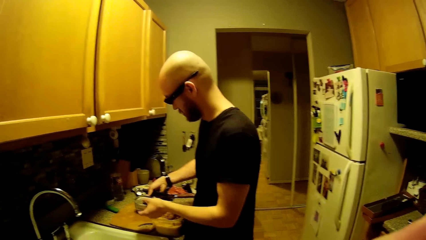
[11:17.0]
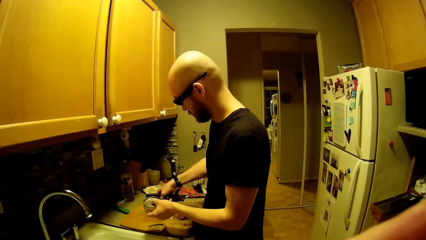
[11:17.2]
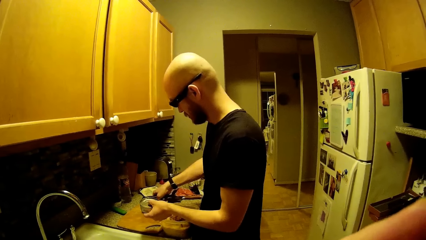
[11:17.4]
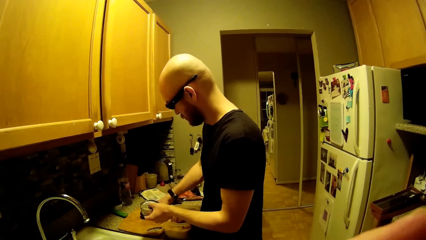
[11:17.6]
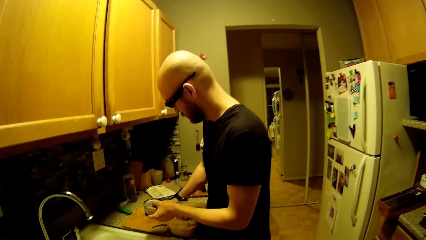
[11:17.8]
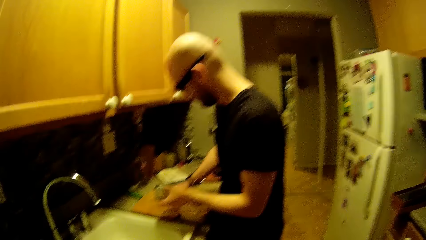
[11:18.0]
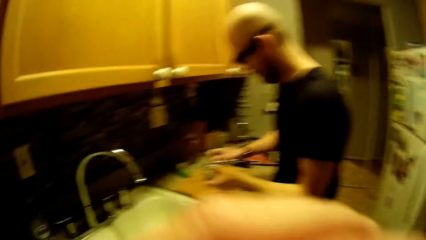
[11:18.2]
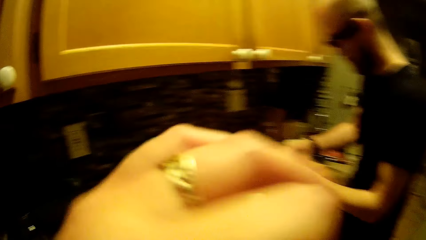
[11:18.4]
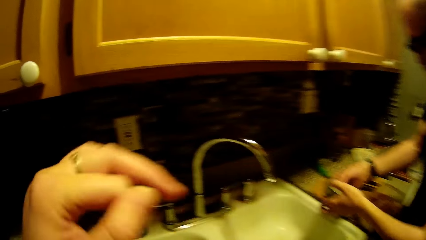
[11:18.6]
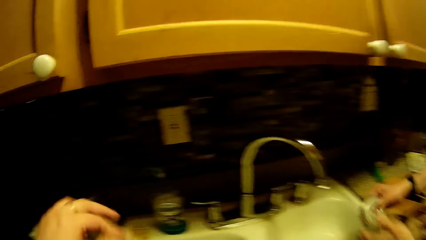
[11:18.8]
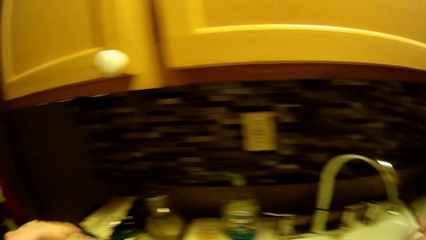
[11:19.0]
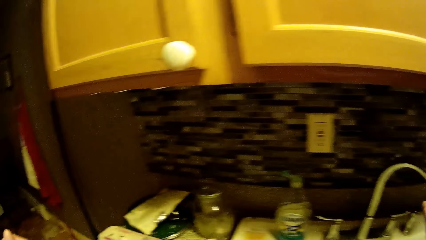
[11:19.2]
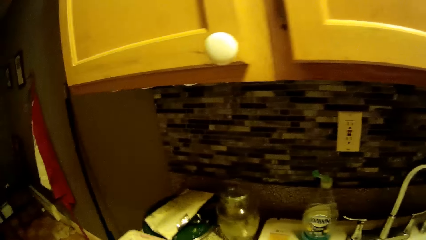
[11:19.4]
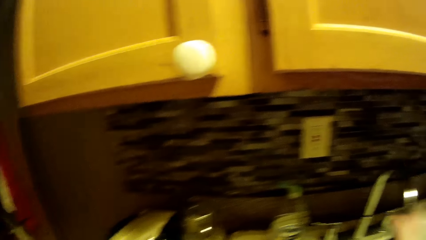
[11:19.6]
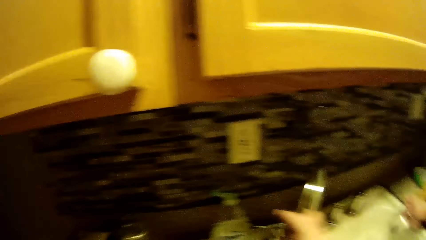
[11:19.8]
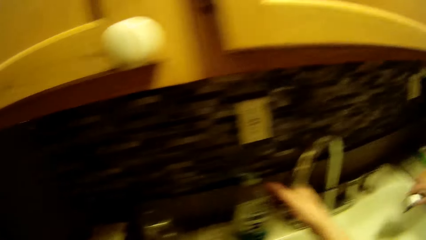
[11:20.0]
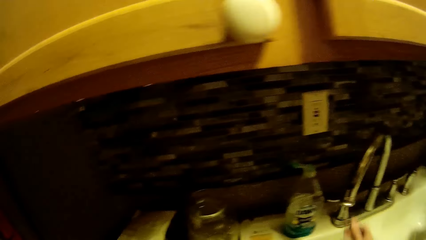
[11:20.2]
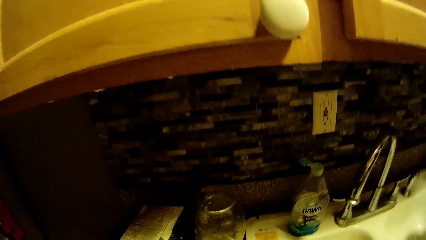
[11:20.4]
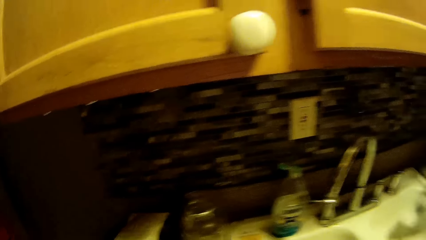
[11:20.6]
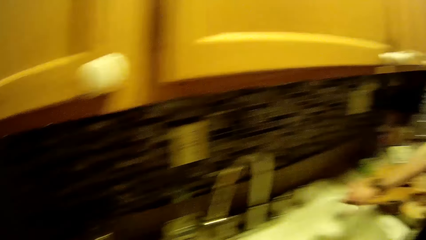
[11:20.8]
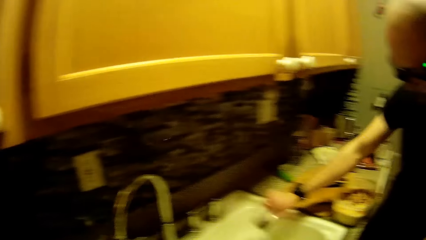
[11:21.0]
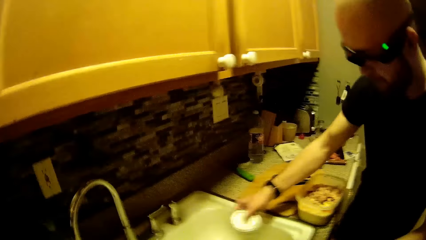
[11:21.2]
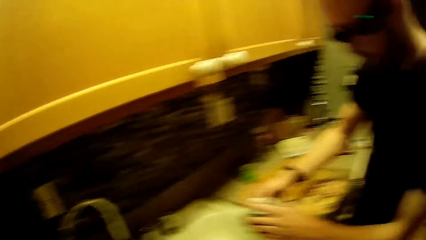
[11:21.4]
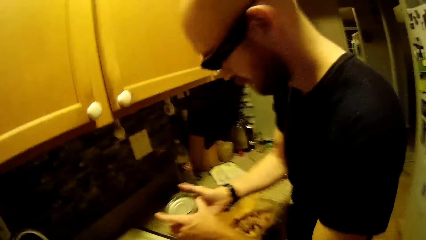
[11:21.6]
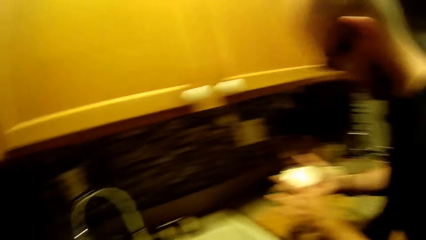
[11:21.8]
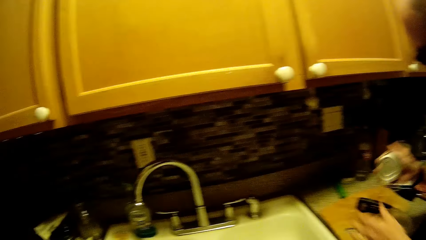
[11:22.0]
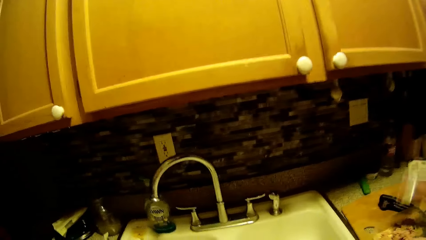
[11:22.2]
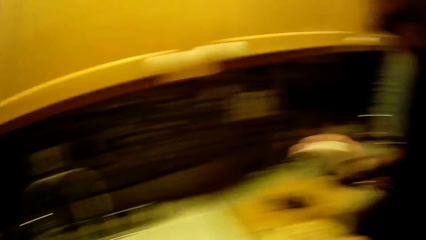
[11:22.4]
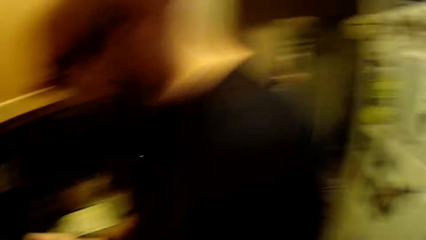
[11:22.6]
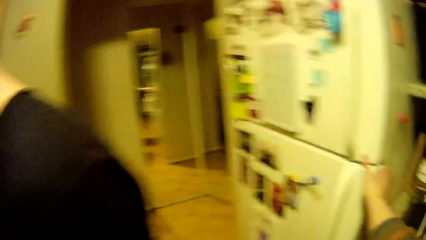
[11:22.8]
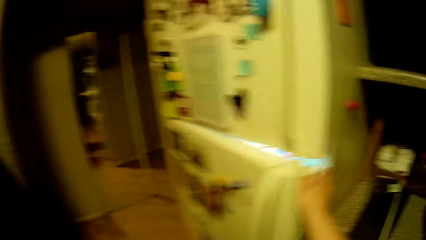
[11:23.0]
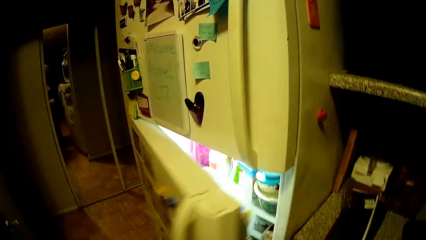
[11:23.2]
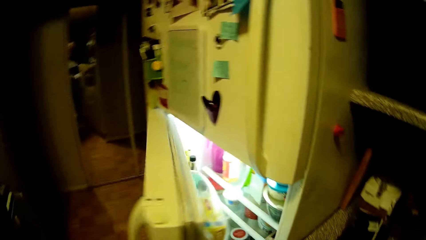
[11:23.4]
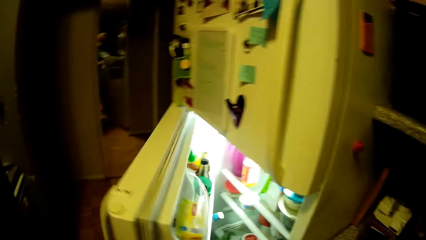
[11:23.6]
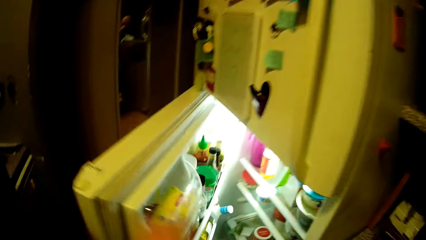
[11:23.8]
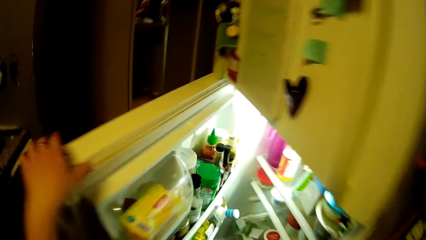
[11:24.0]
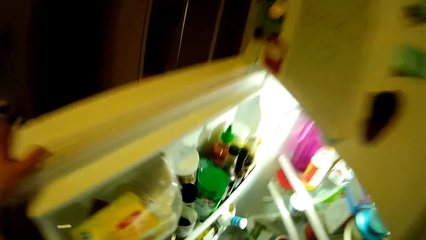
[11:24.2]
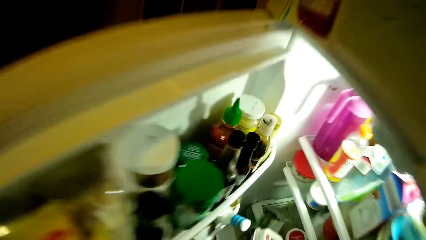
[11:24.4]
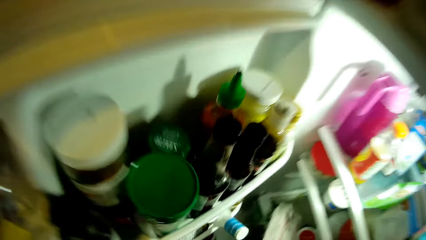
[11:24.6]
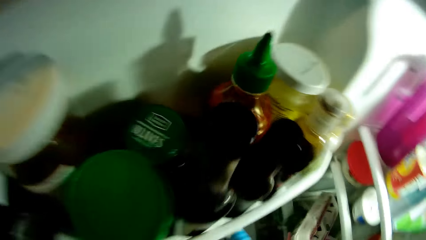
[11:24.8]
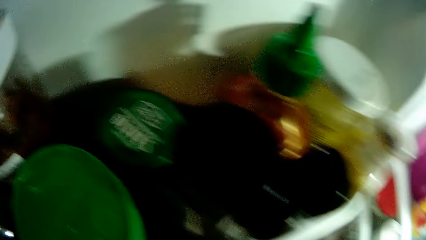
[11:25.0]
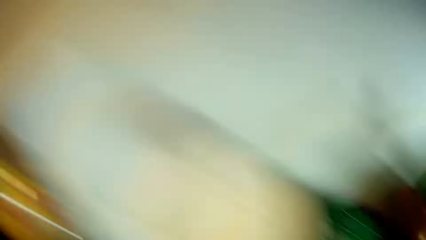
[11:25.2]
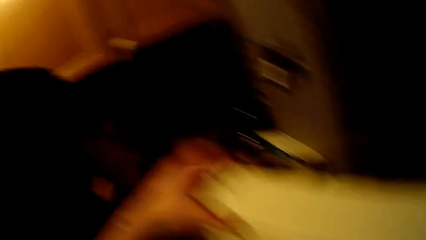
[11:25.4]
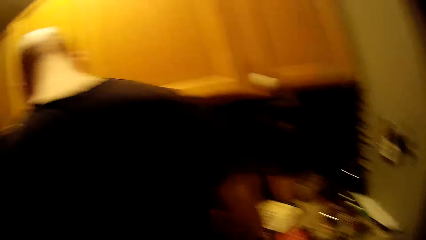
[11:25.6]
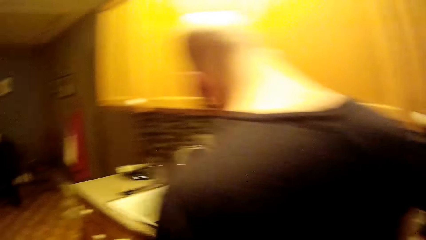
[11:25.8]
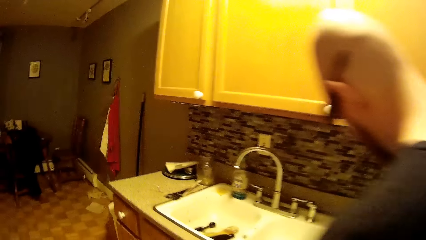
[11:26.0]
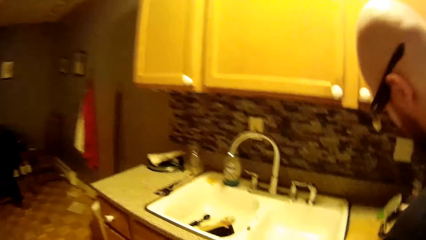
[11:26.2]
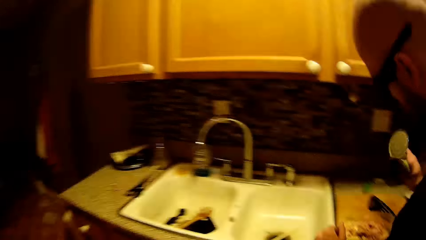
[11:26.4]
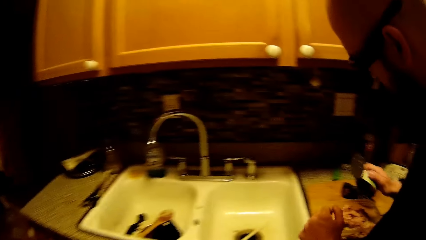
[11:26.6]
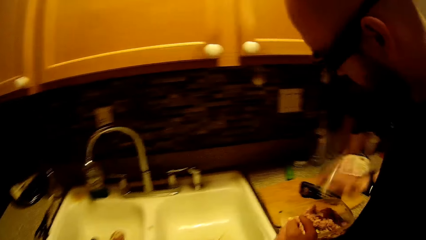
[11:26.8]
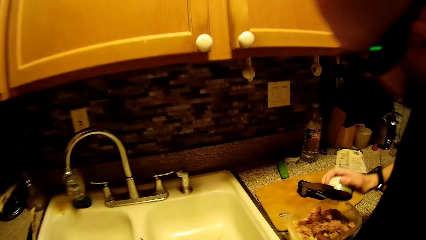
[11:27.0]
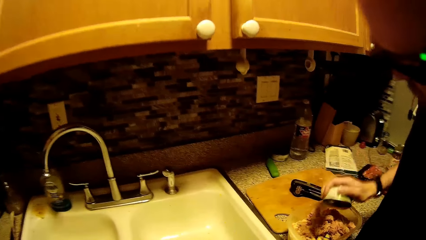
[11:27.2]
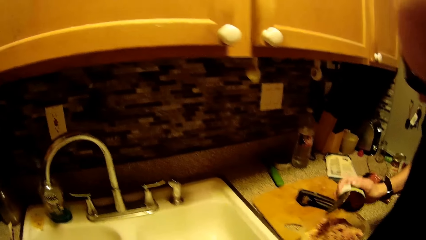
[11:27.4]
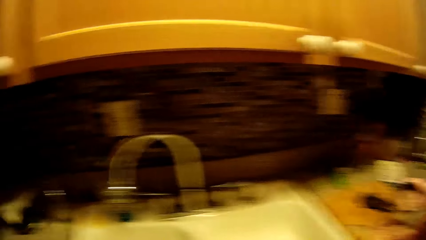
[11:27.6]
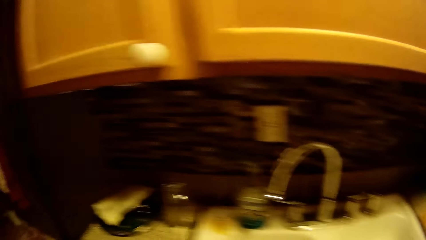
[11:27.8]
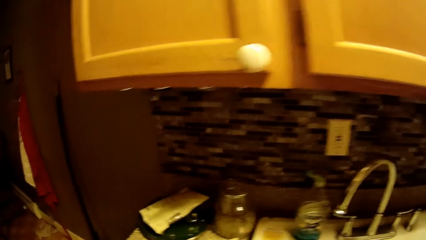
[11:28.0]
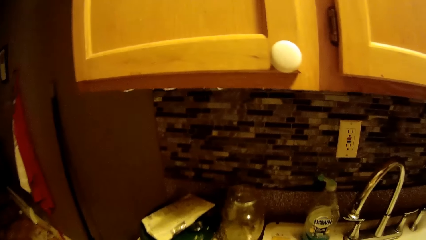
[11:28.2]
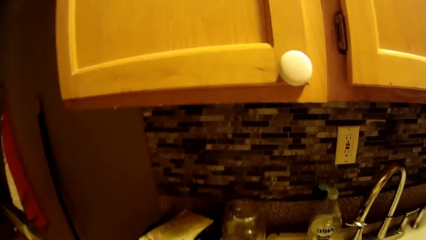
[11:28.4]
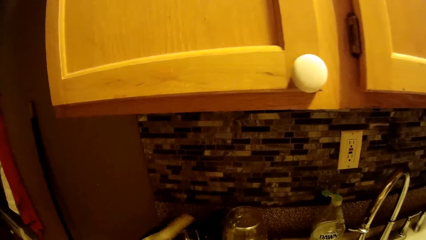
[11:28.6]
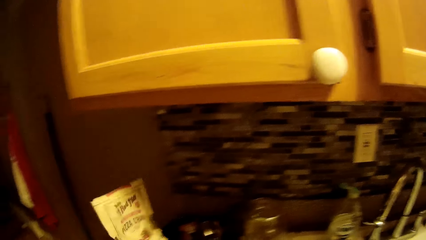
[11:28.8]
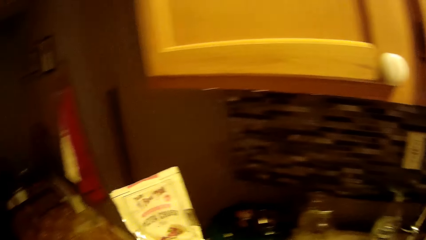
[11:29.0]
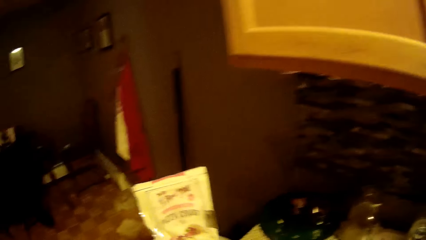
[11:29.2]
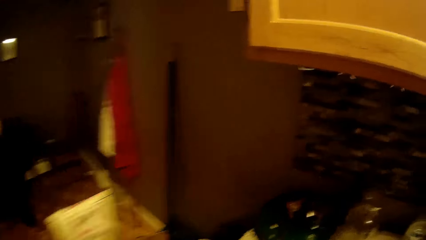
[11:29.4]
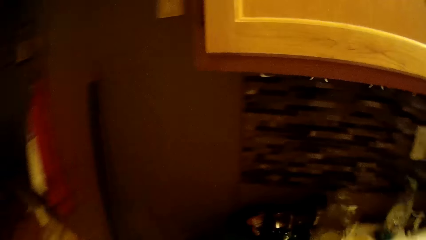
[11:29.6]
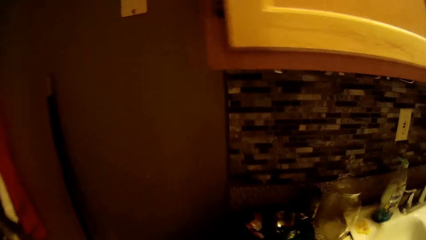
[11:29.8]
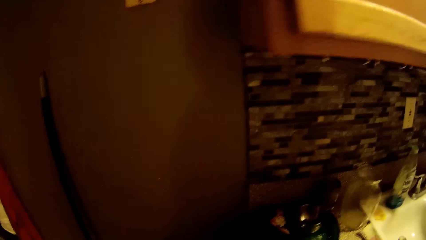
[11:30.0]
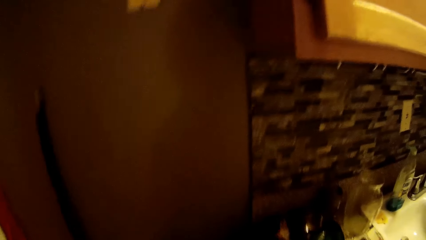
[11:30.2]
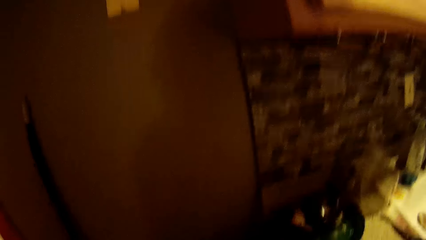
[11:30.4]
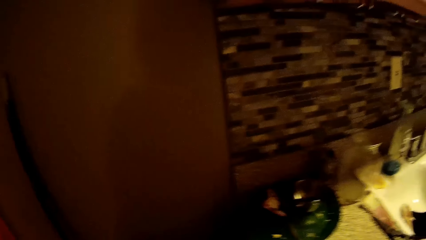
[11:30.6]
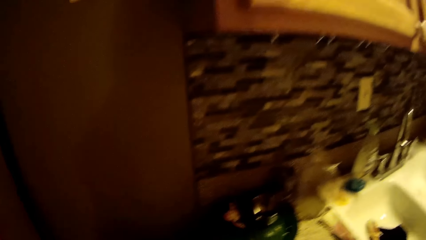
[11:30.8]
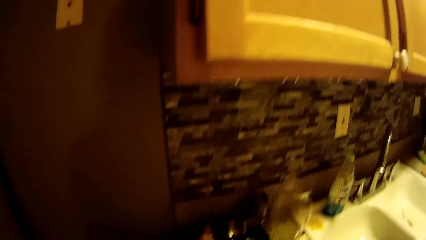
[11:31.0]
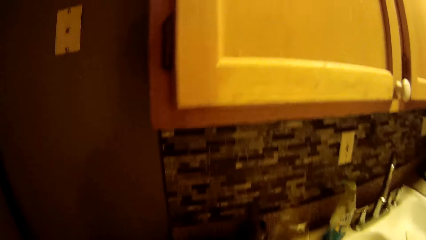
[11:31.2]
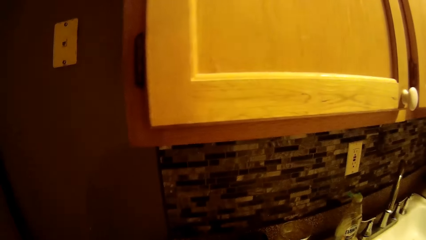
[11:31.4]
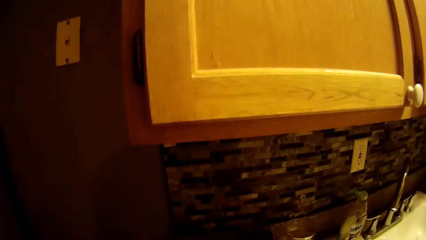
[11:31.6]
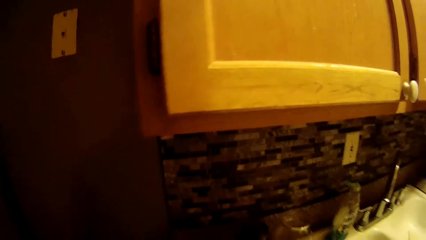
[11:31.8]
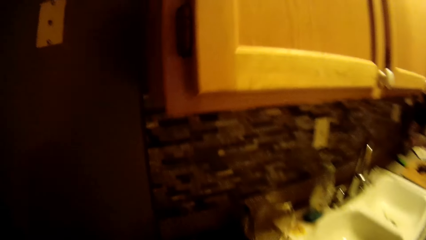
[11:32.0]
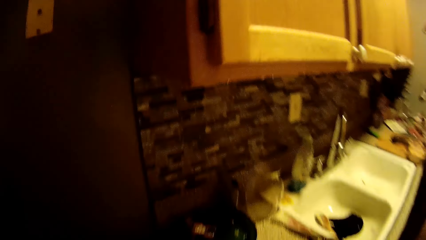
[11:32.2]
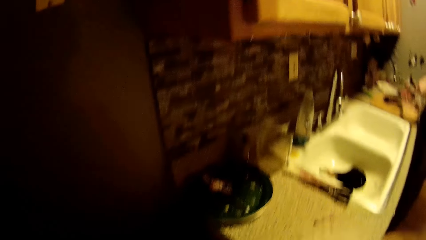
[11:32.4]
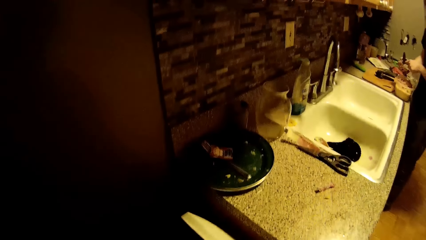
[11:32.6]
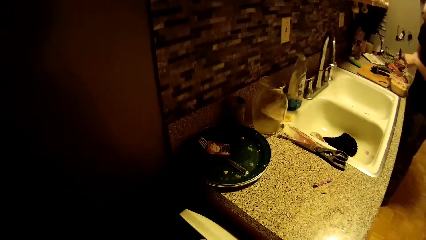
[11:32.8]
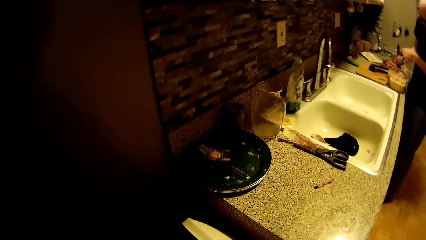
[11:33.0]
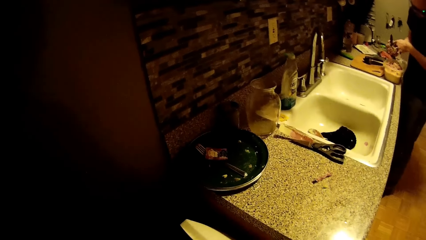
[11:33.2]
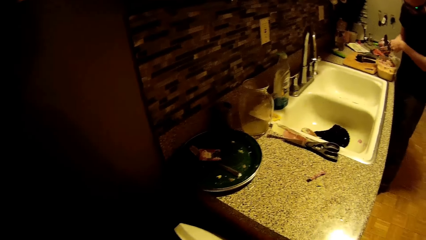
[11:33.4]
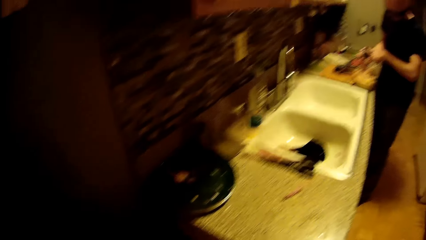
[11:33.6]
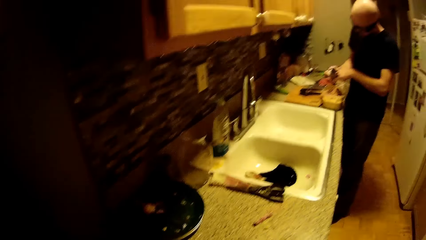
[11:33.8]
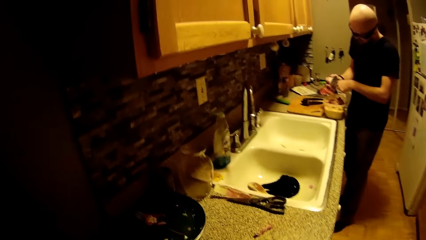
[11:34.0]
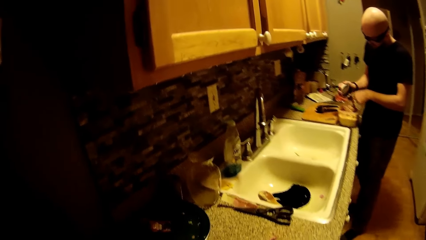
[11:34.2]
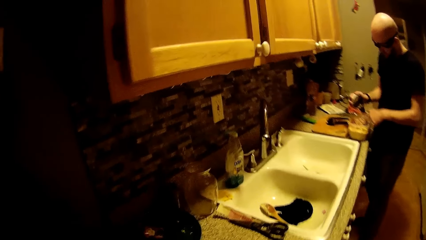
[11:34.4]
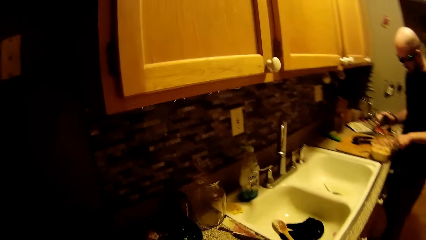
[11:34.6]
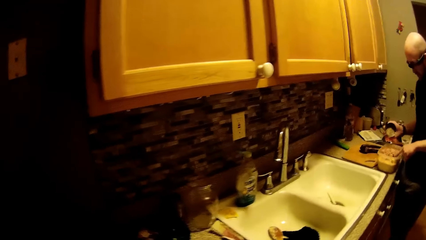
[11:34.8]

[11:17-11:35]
The man places the can opener on the counter with his right hand. The camera wearer raises her left hand. The man places the can of tuna in the sink with both hands. The camera wearer raises her left hand again. She turns the tap to the left with her right hand. The man drains the can of tuna into the sink with his right hand. The man pours the tuna into the plastic container with his right hand. The camera wearer opens a refrigerator or fridge with her right hand. She holds the fridge's door with her left hand. She places a carton of eggs inside the refrigerator with her right hand. The man pours the tuna into the plastic container with his right hand. The camera wearer picks up a pack of pizza crusts from the counter with her left hand. The man removes the tuna in the can with his left hand.
